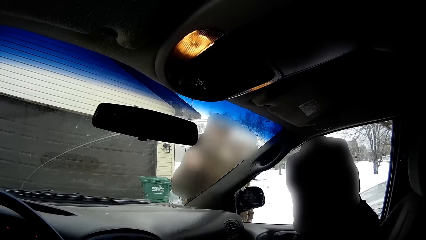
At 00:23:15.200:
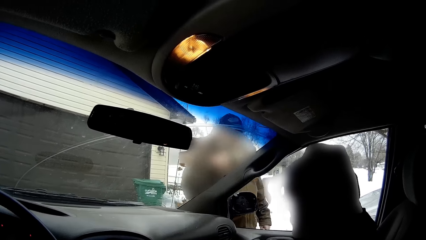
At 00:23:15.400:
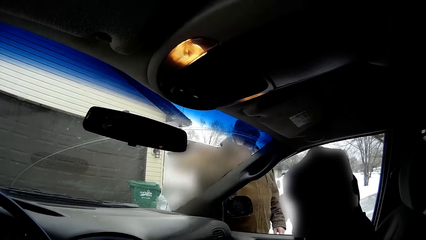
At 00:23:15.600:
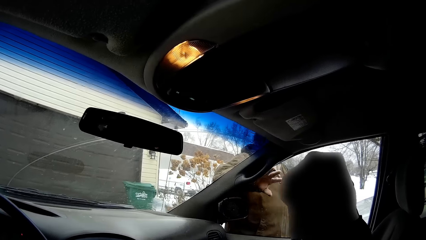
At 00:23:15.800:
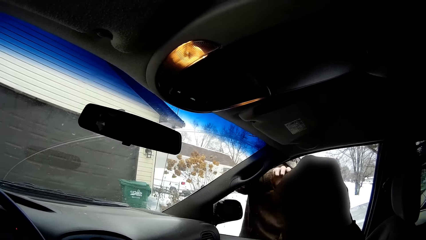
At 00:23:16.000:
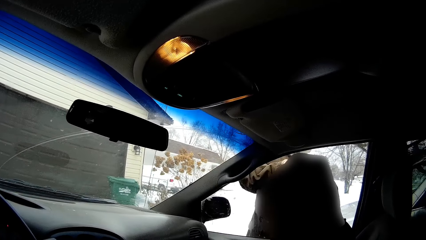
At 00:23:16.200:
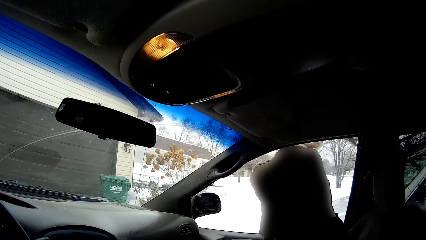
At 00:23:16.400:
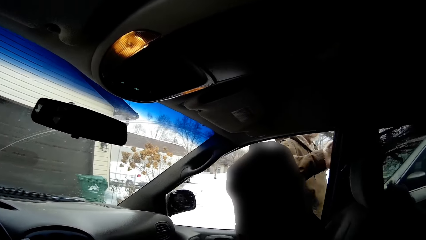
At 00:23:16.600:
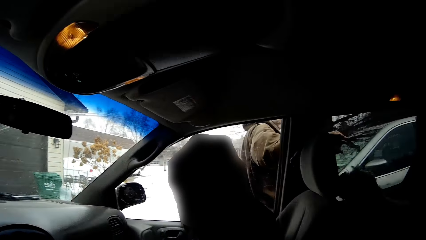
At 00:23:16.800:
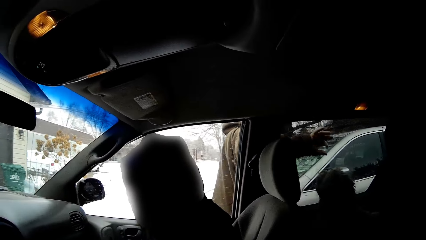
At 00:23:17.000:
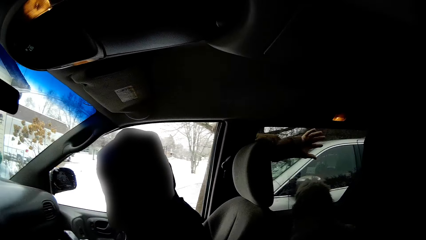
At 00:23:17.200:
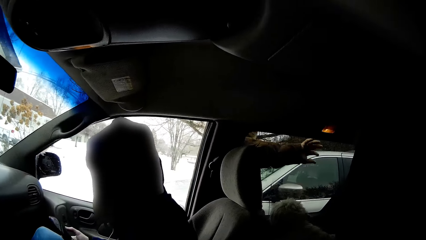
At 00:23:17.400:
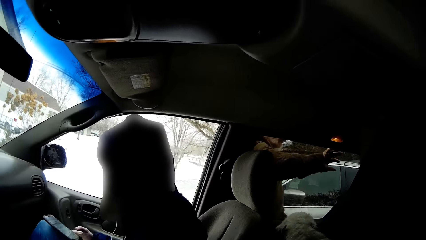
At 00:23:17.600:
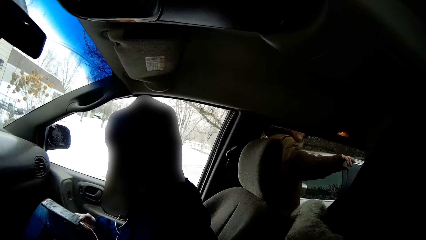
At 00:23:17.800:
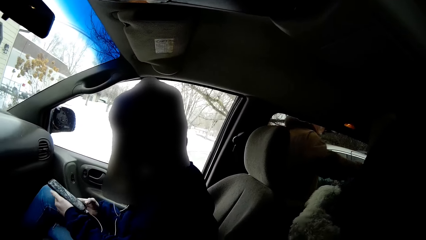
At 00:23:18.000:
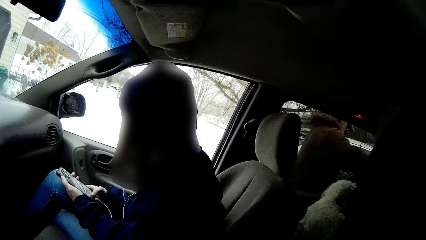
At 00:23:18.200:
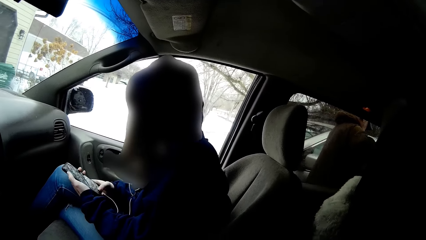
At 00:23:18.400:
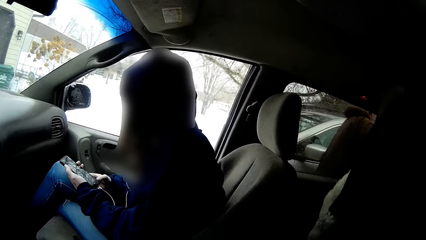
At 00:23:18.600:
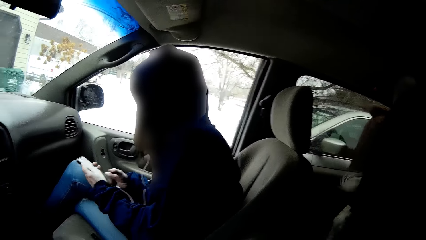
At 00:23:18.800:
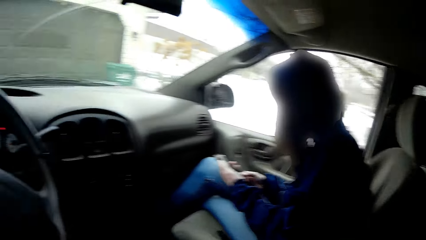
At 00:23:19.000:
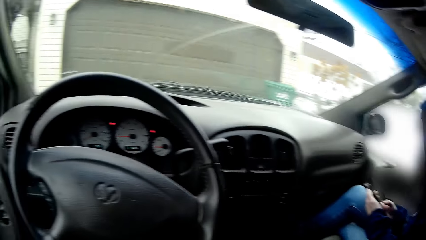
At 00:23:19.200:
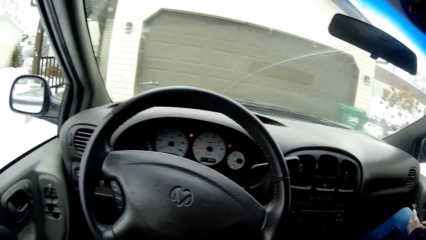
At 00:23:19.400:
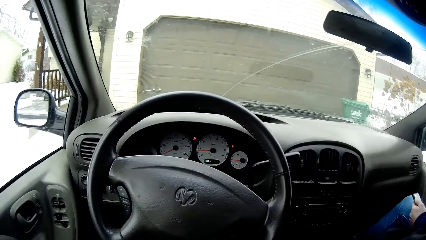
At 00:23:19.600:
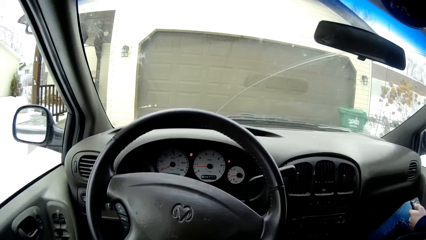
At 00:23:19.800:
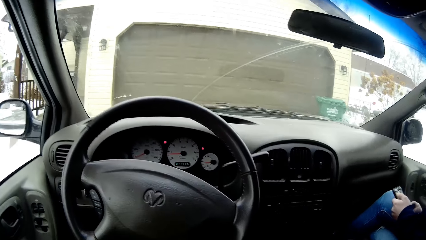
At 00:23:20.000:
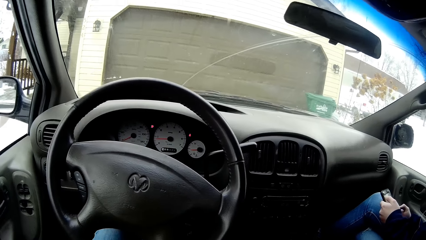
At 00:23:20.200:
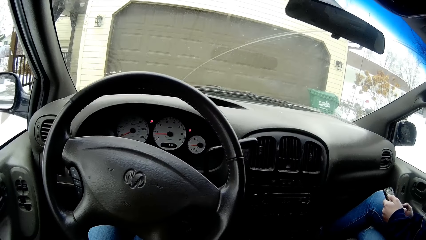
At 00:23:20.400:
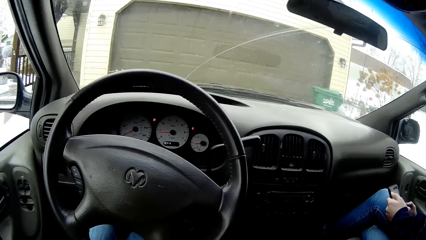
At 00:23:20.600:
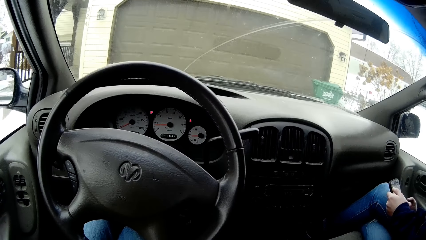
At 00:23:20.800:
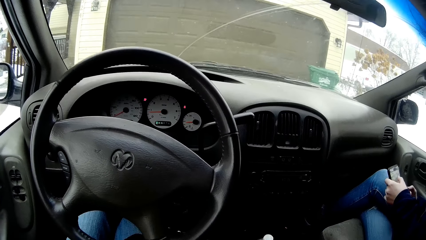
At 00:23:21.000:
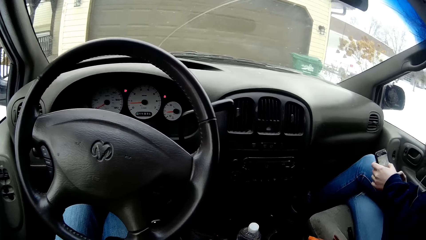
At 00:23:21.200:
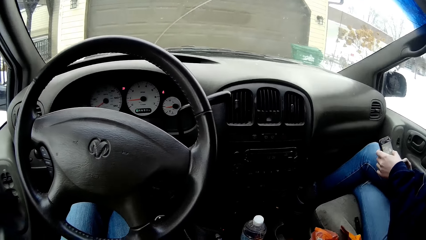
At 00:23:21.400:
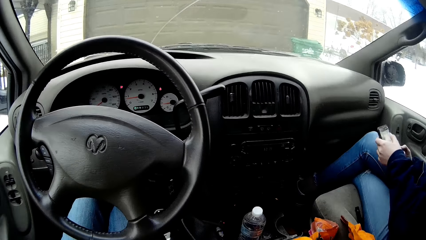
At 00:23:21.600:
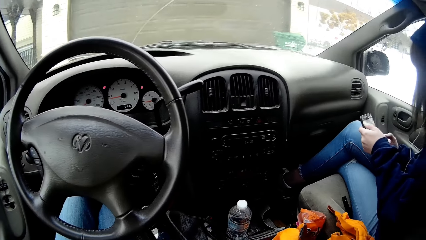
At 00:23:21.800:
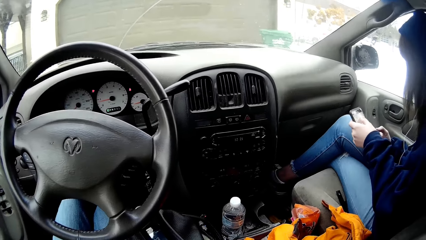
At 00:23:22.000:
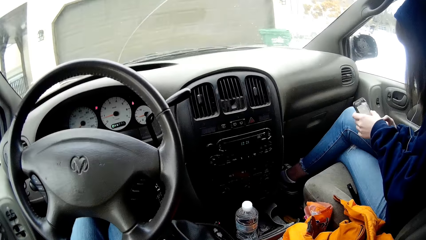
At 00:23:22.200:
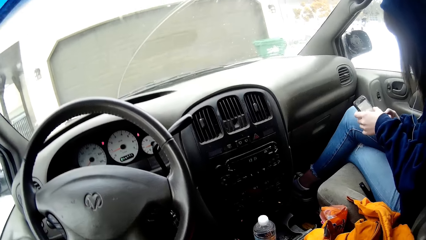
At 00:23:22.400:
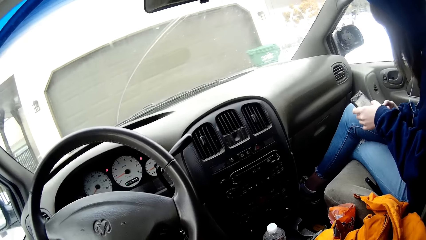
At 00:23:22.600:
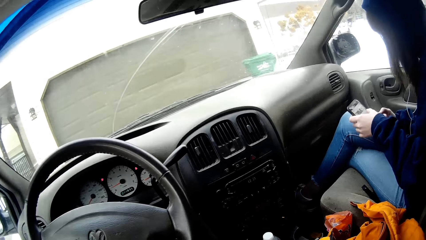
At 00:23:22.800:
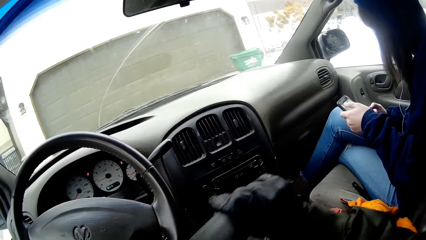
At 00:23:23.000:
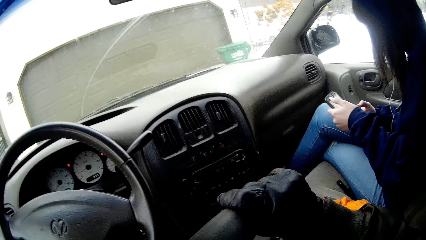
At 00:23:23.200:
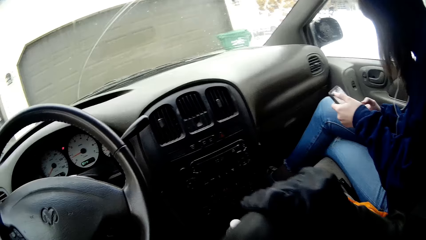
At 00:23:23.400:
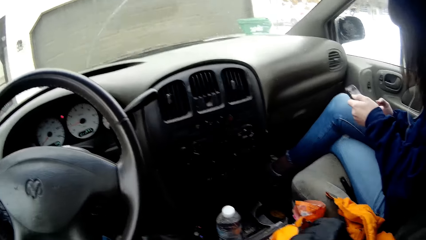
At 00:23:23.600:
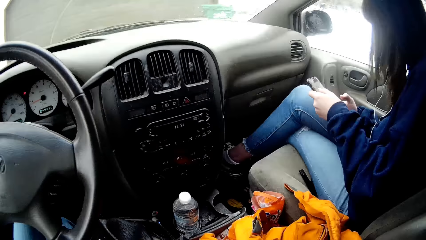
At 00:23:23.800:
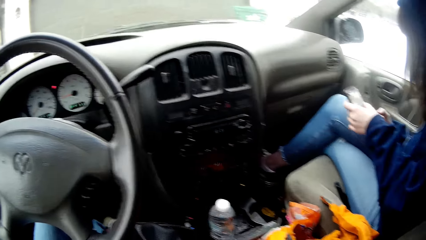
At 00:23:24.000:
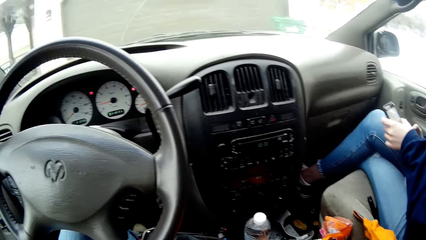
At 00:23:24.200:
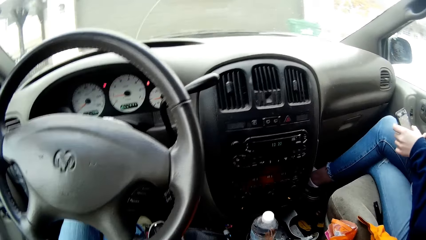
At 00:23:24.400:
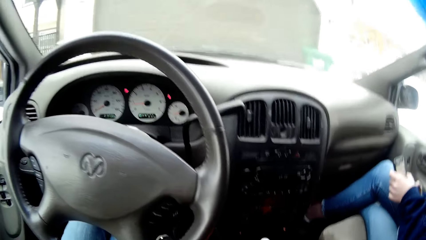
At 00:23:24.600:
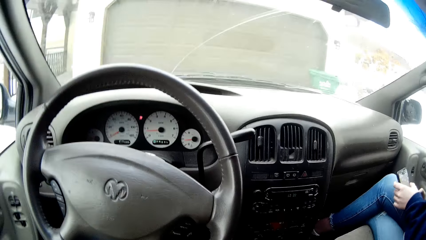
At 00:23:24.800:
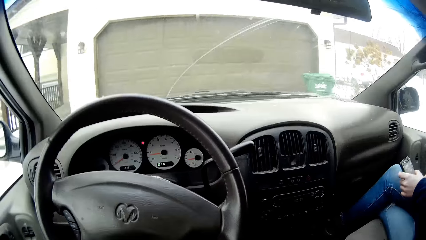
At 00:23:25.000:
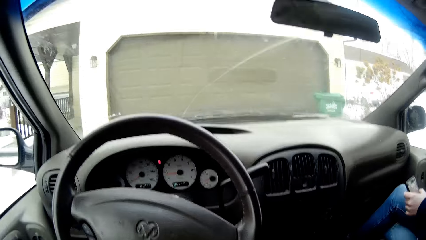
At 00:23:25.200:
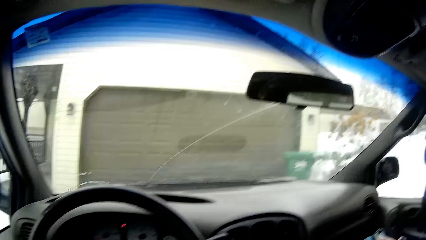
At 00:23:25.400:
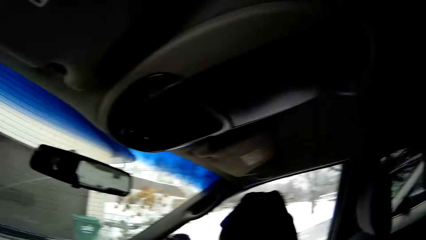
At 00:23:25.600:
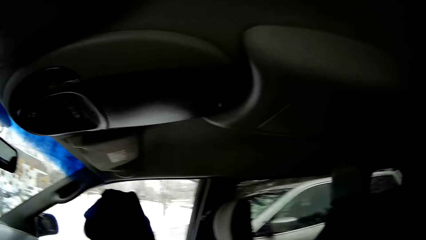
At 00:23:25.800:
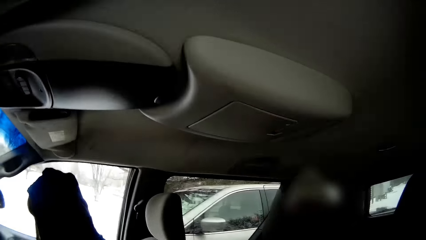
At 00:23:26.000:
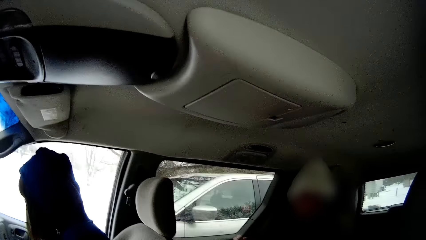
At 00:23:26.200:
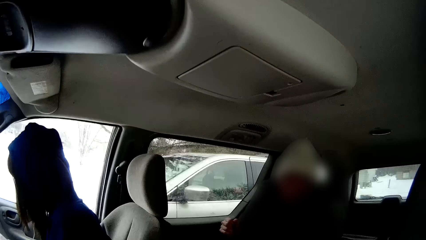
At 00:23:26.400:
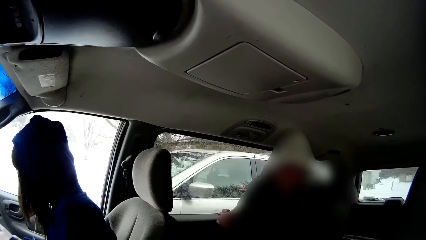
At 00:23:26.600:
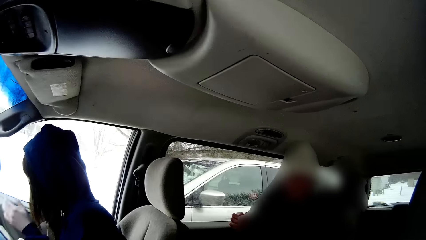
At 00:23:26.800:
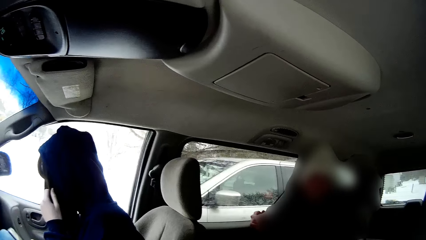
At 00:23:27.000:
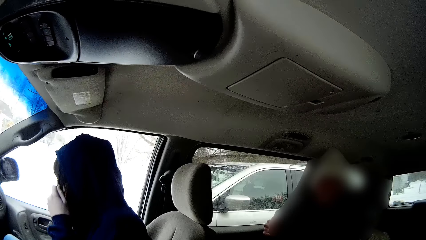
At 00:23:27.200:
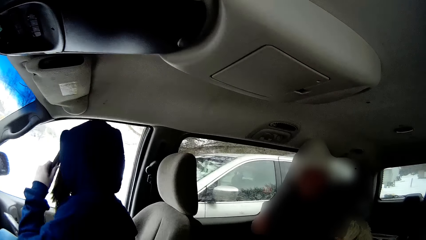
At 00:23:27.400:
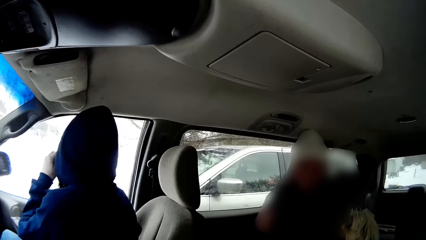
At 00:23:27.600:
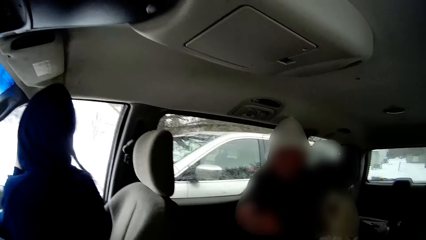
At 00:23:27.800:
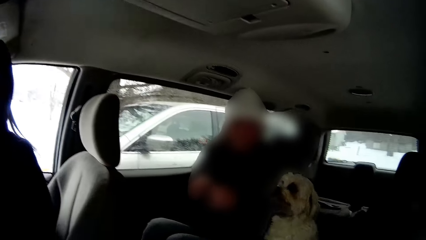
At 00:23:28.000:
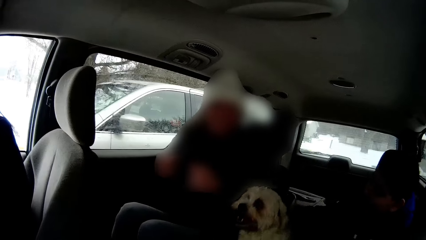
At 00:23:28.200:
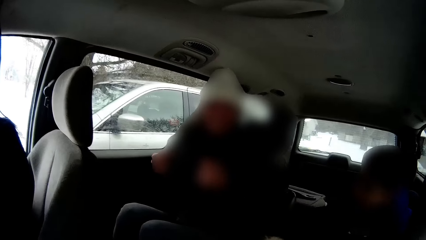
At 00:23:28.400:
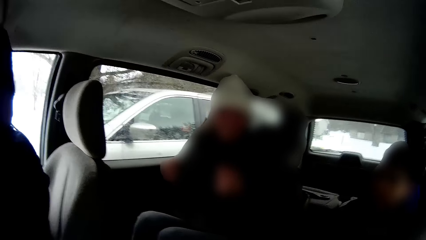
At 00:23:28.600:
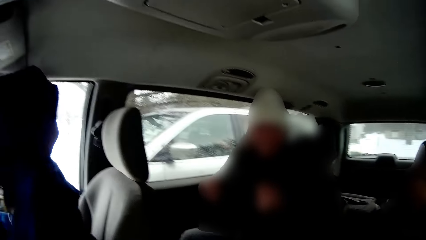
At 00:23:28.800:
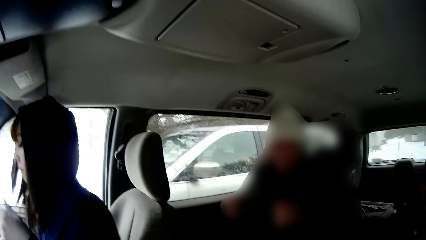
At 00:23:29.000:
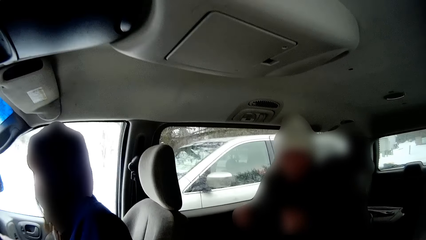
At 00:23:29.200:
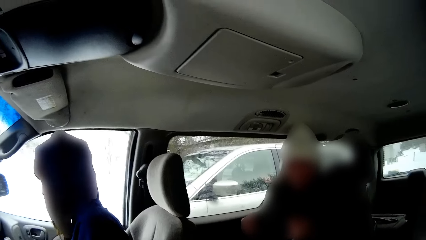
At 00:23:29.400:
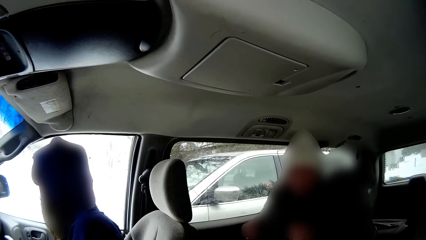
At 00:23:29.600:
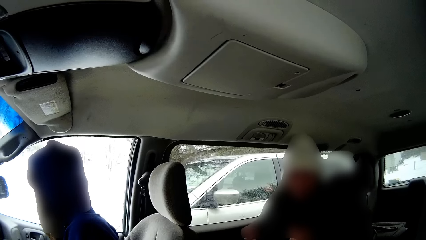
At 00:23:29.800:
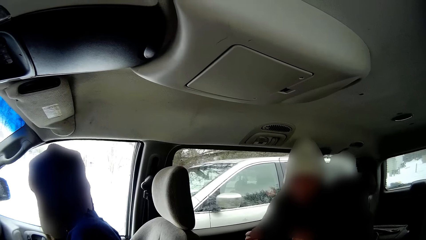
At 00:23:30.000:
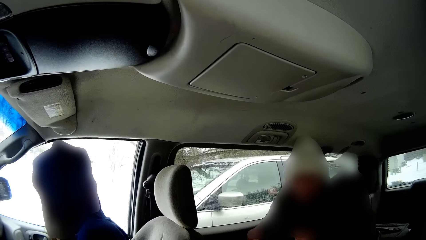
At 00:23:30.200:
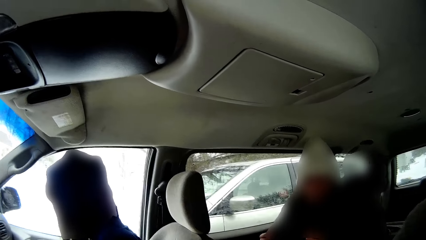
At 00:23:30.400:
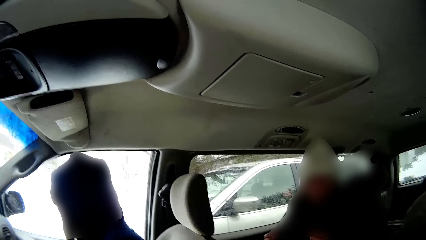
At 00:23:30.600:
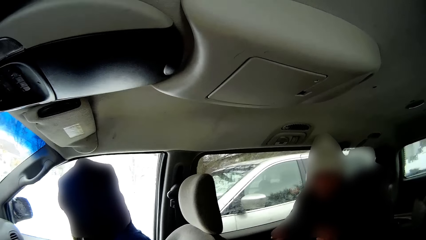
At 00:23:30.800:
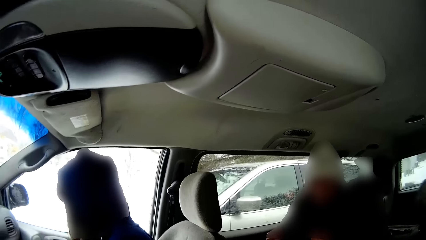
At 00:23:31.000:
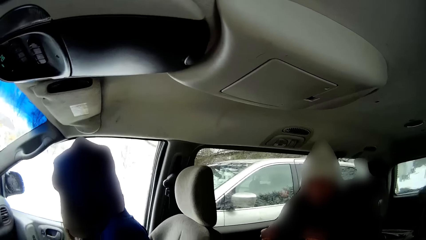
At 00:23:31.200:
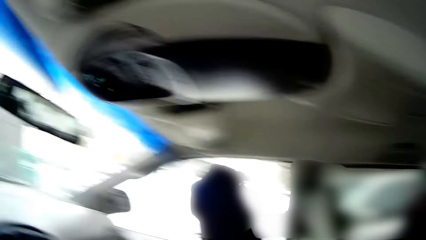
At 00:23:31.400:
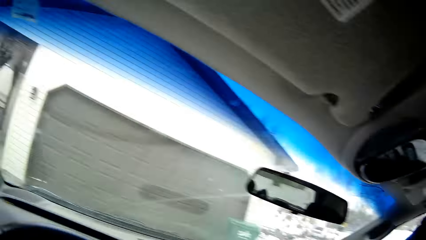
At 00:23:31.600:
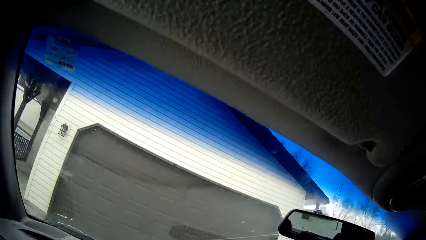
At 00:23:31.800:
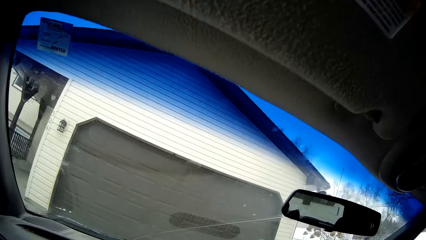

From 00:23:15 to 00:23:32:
The camera wearer looks around. The girl operates the phone with both hands and adjusts her hair with her left hand.
